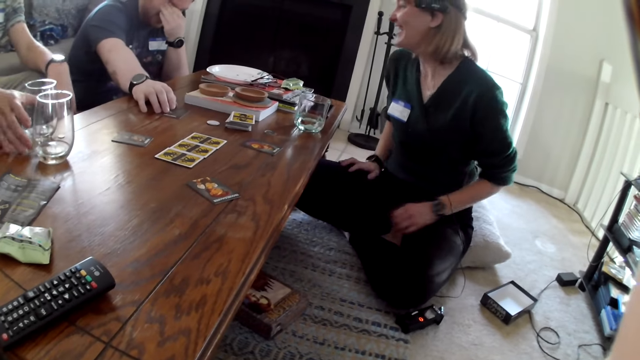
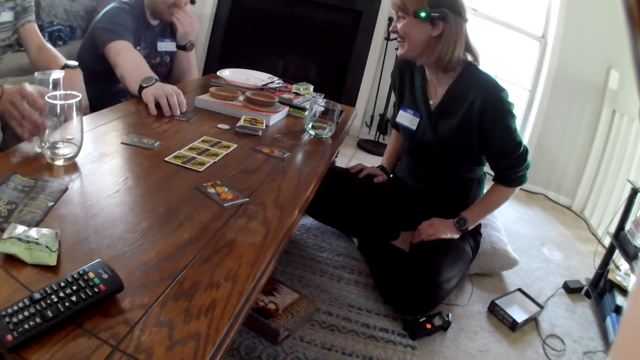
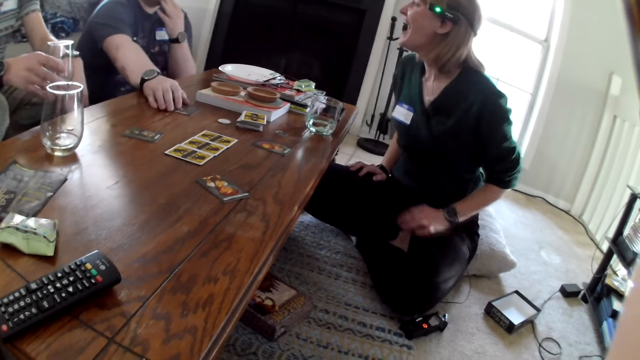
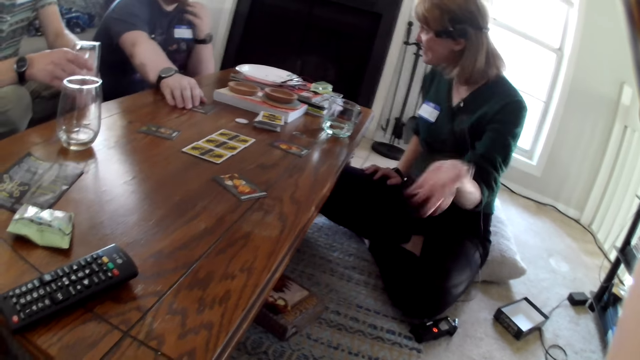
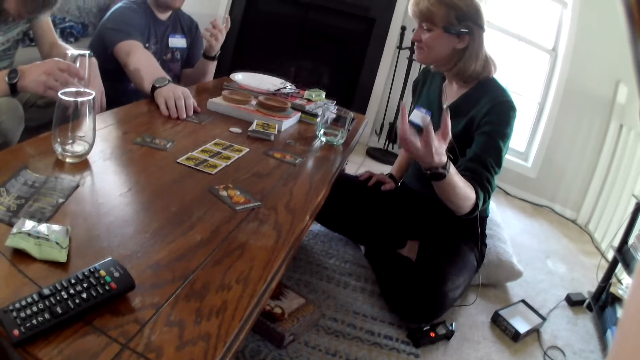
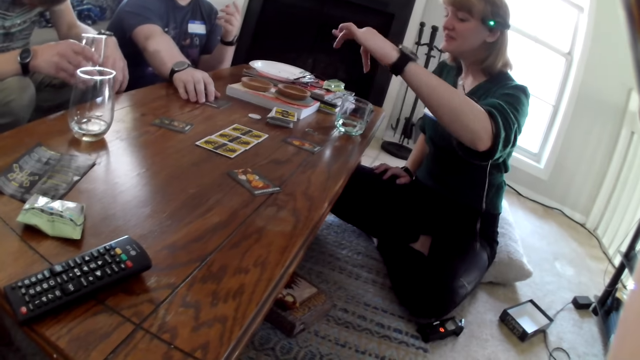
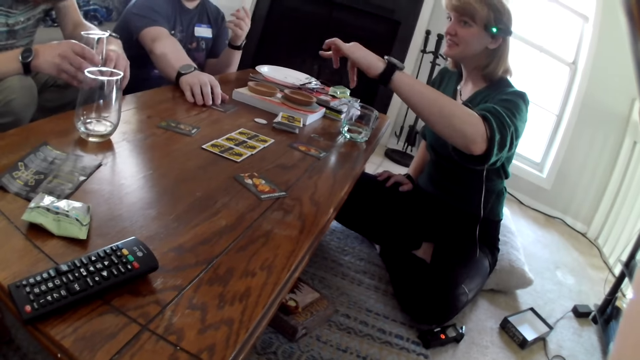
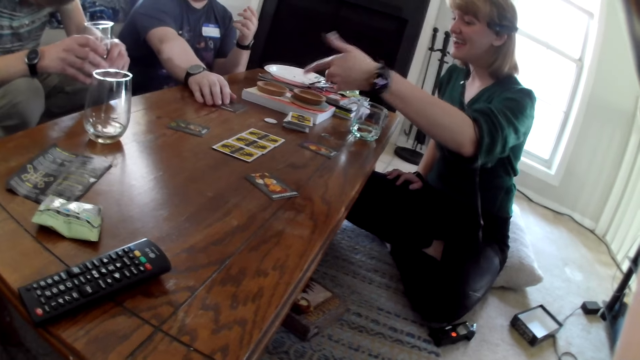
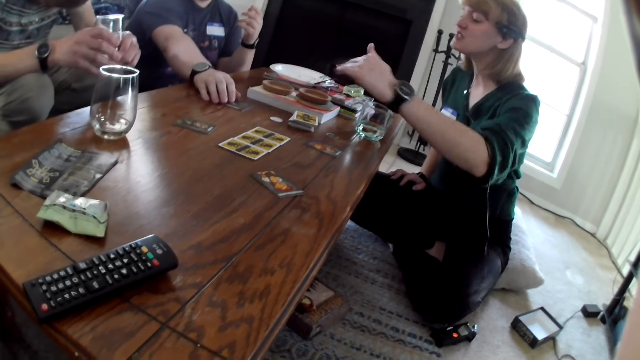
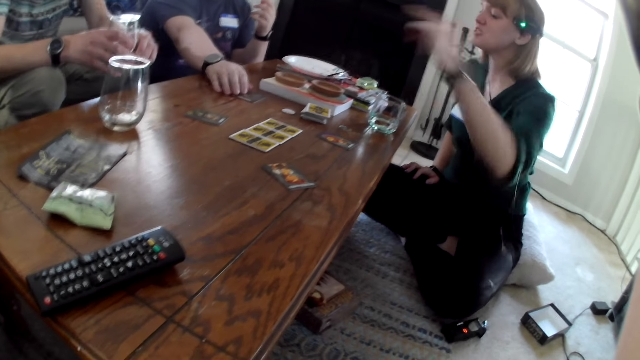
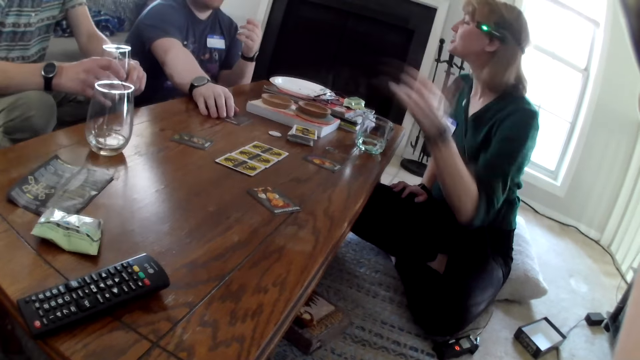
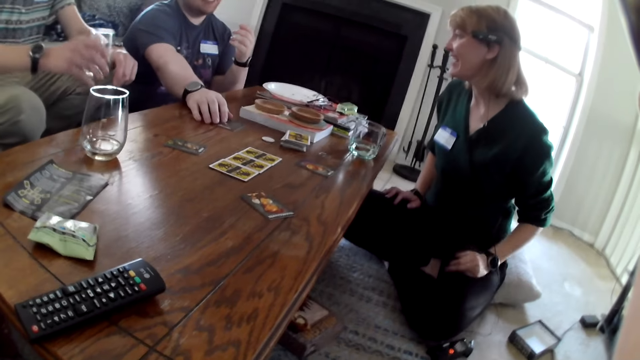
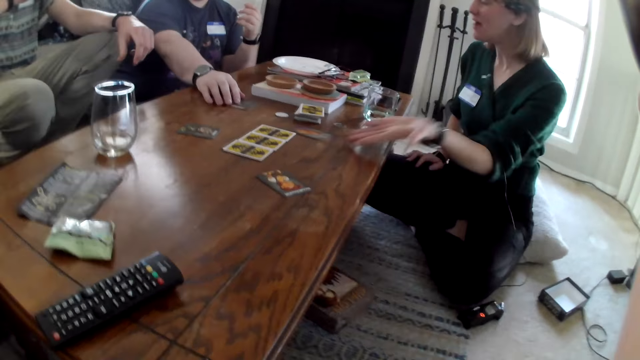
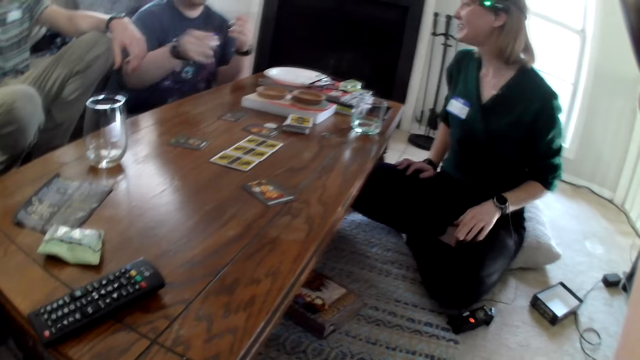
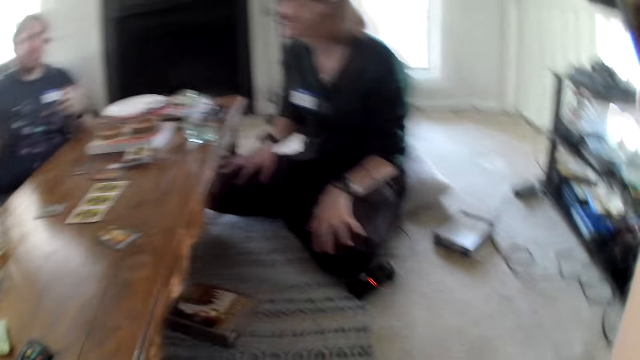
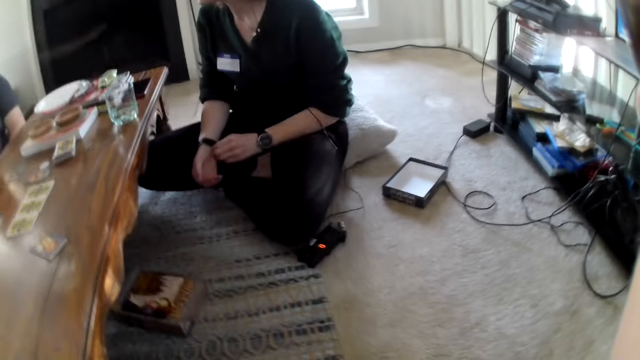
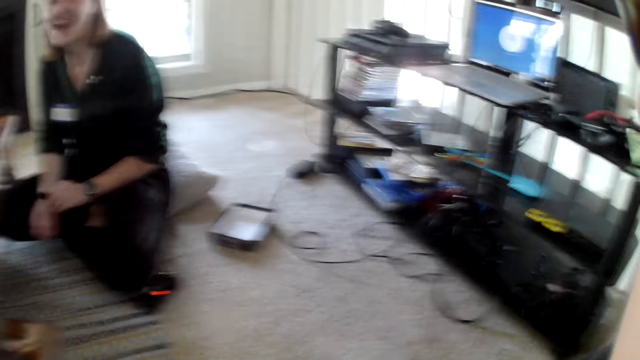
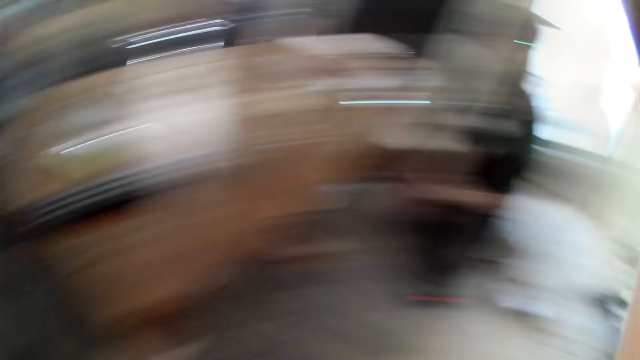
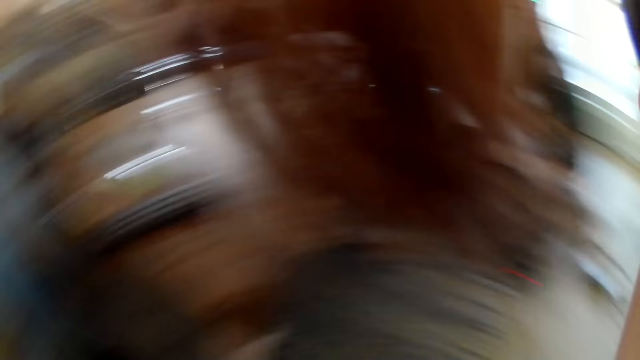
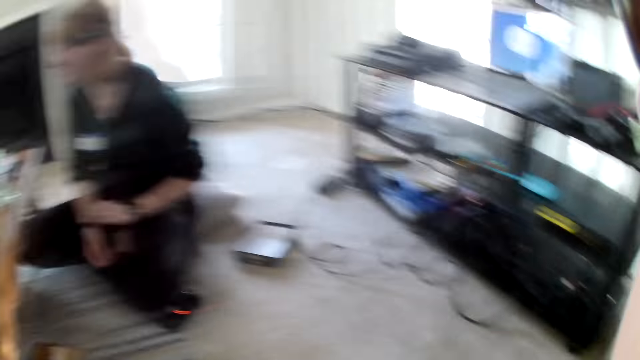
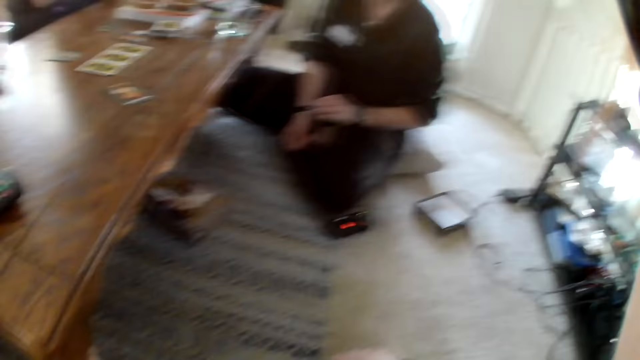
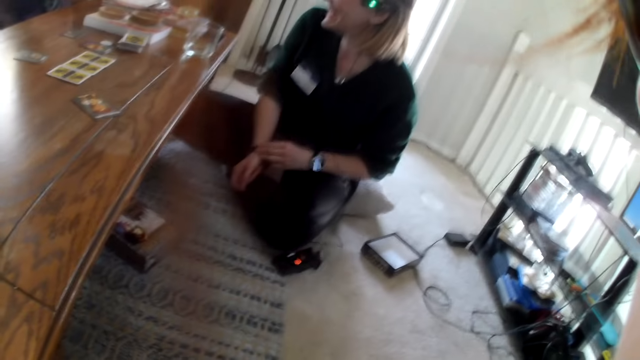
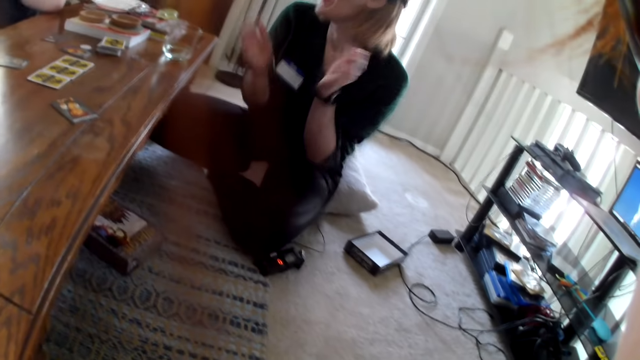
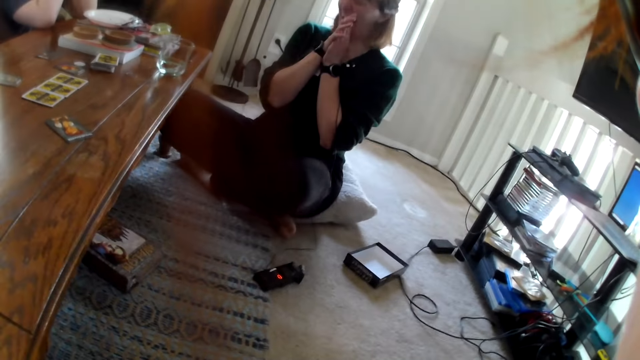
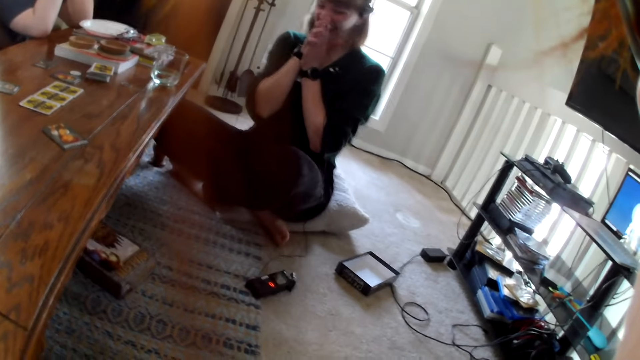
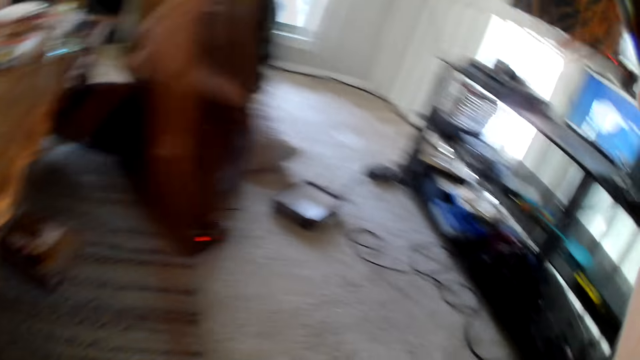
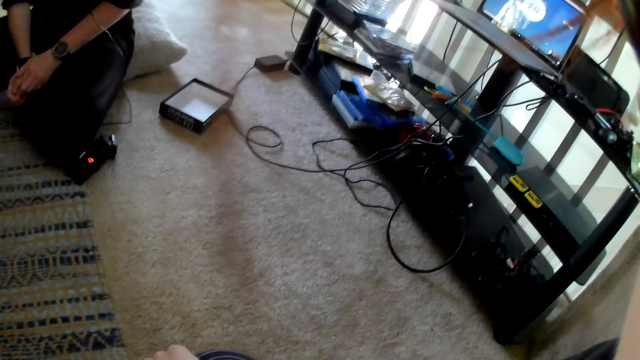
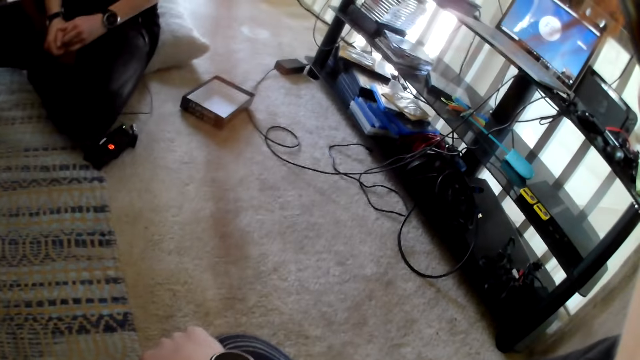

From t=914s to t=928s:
A man picks up a glass cup from the table with his right hand. The woman talks to another man. The woman moves her hand. The first man places his left hand on the glass cup in his right hand. The other man moves his hands. The woman moves a card on the table with her left hand. The other man converses with the woman. The woman adjusts the wristwatch on her right hand with her left hand. The camera wearer looks around. The woman touches the wrist band. The woman claps both hands. The woman swings her body.

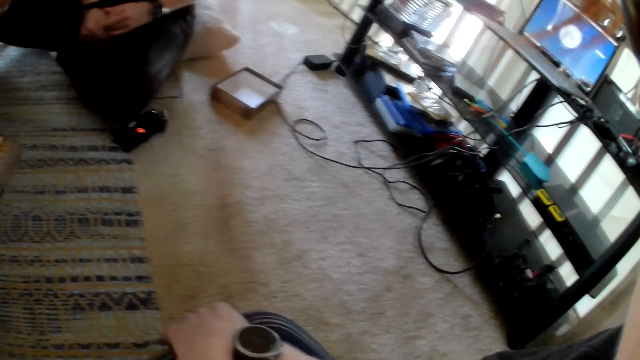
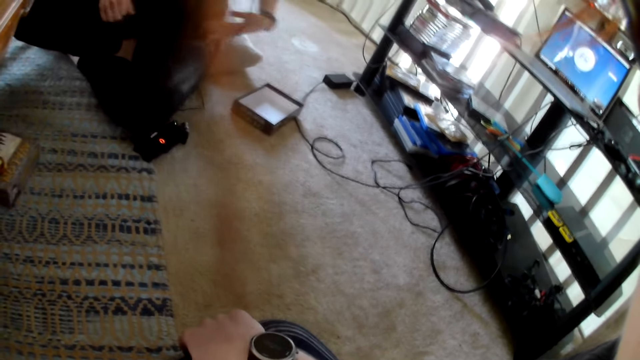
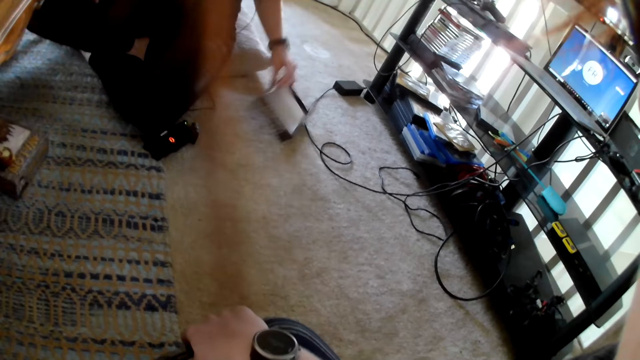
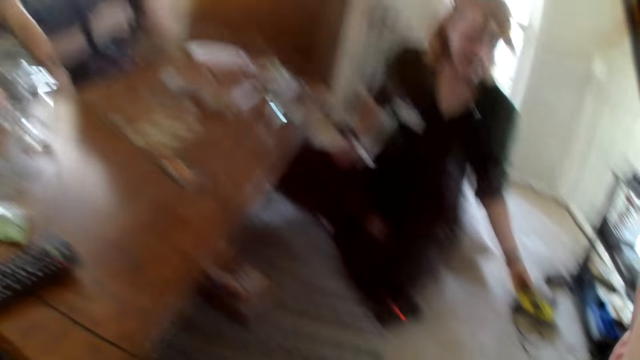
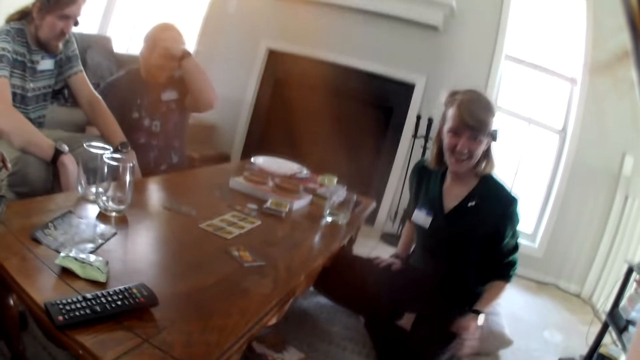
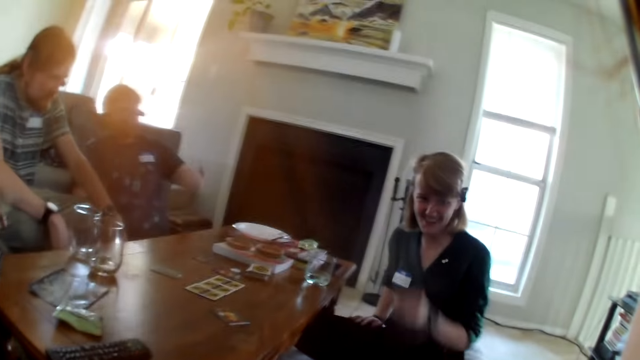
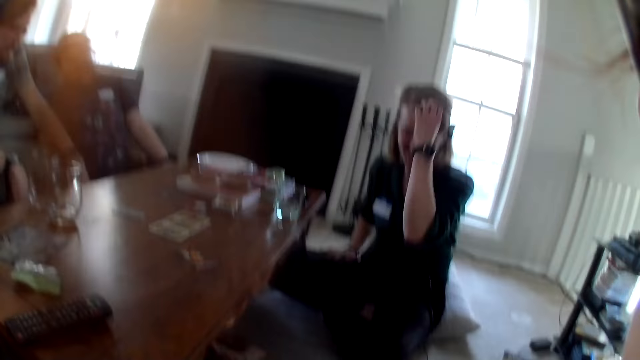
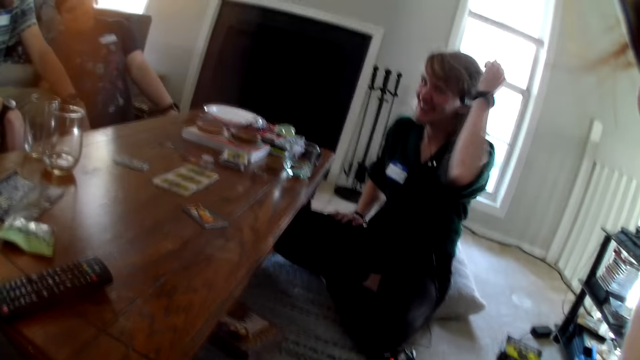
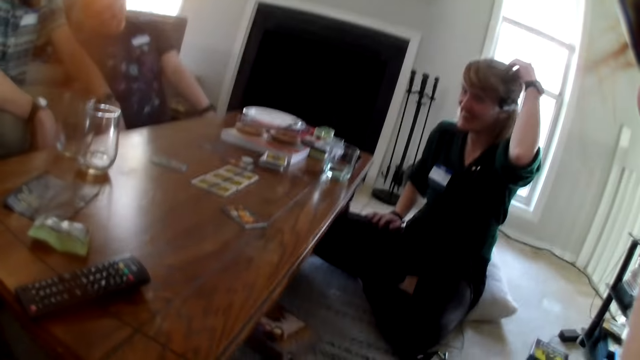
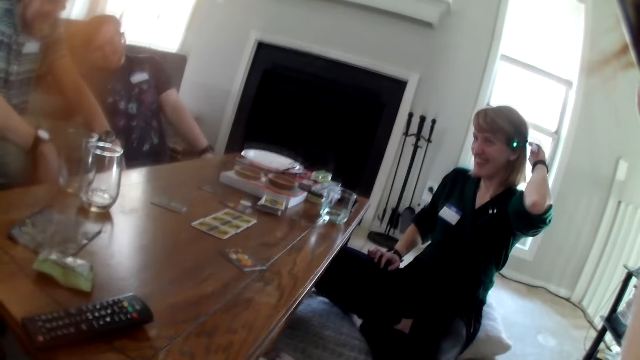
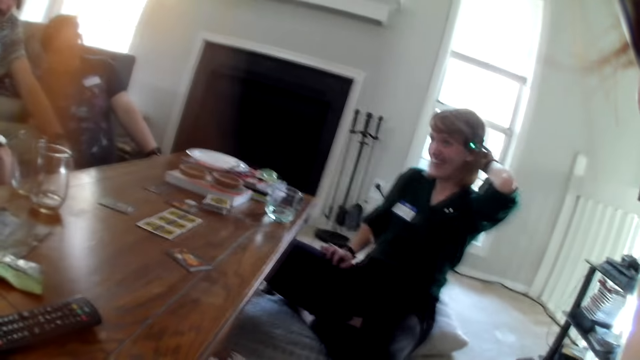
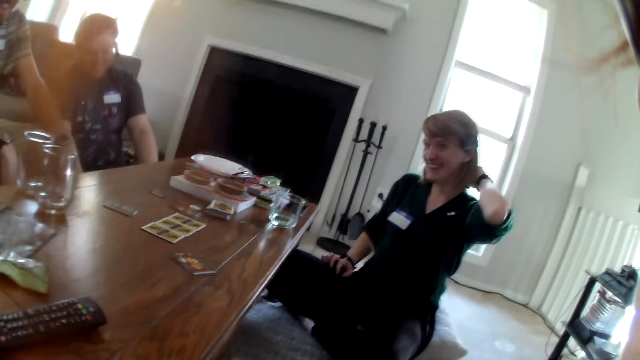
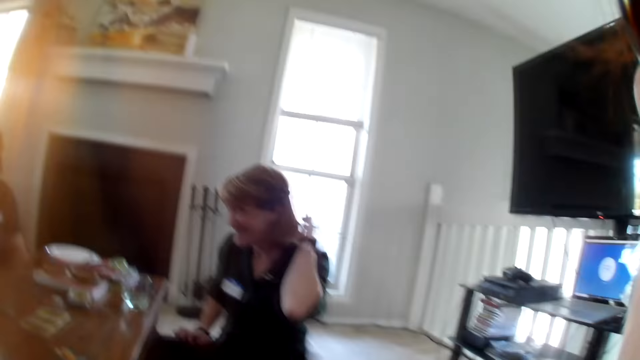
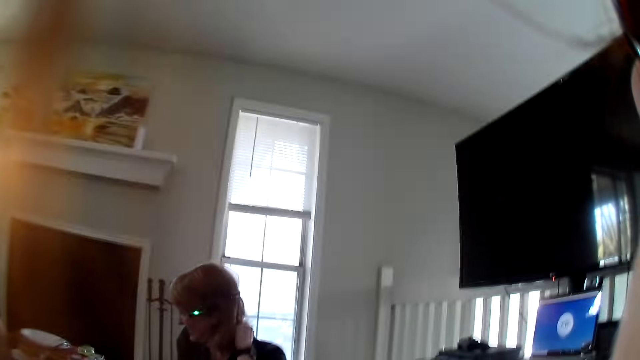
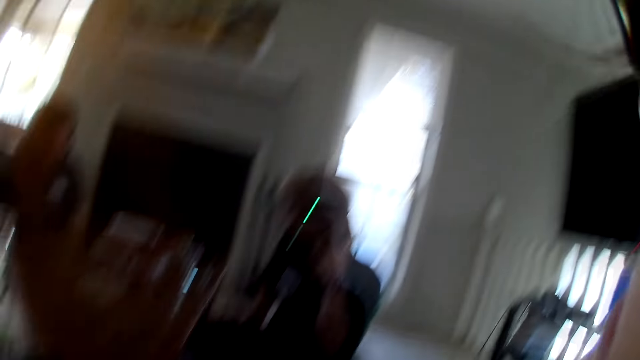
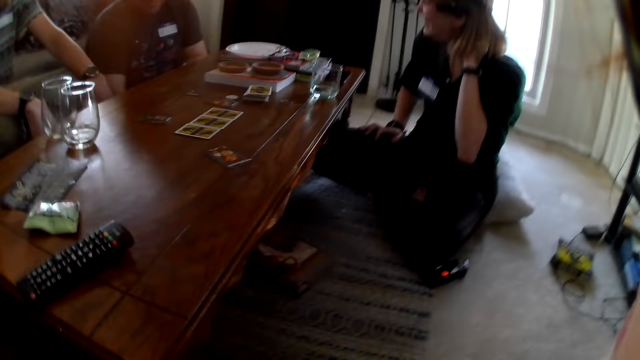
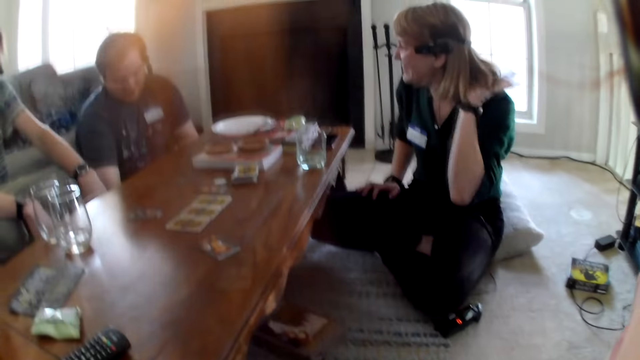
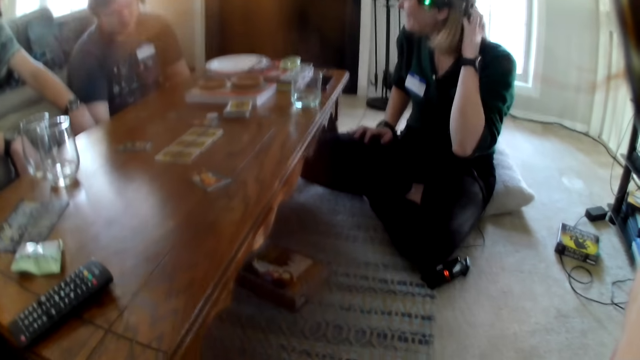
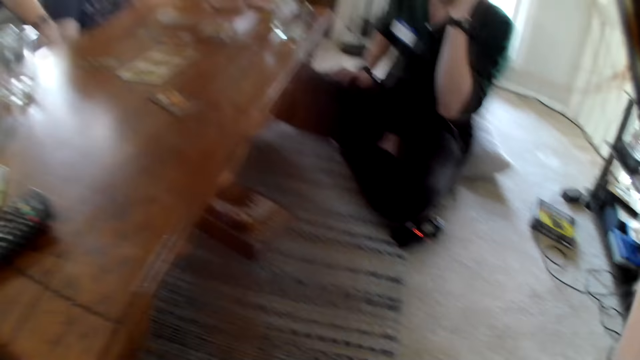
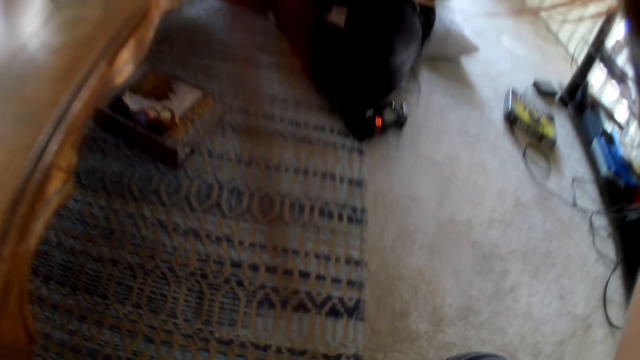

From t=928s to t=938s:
The woman moves a box lid on the floor with her left hand. The woman picks up the box lid. The woman touches her hair with her left hand. A man converses with another man, a third man, the woman and the camera wearer. The third man moves his hands.
